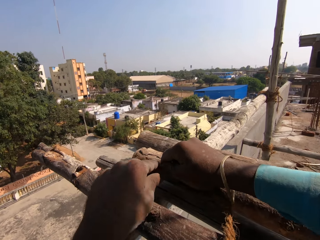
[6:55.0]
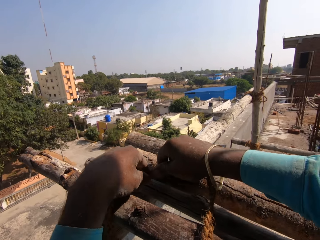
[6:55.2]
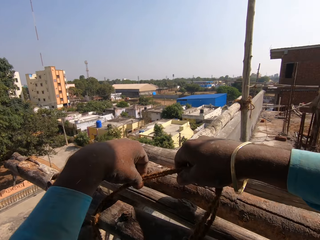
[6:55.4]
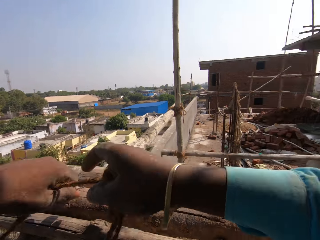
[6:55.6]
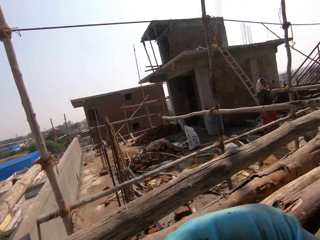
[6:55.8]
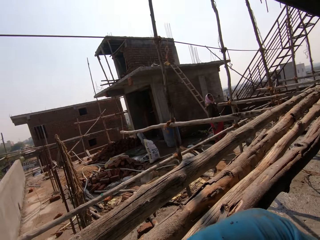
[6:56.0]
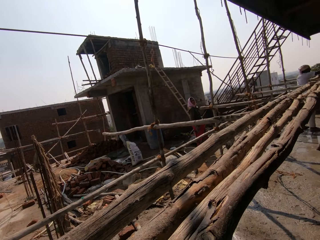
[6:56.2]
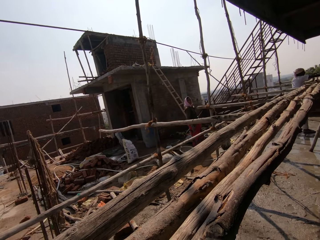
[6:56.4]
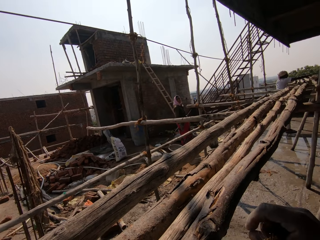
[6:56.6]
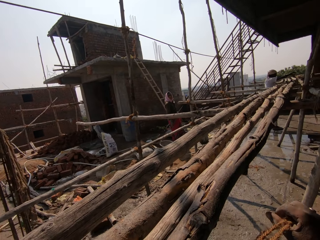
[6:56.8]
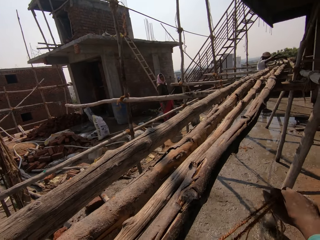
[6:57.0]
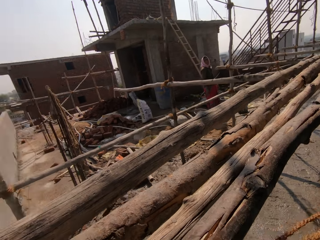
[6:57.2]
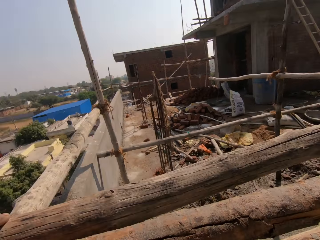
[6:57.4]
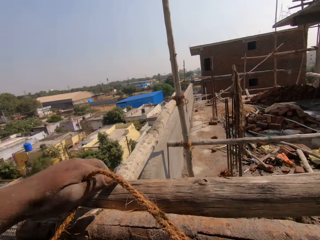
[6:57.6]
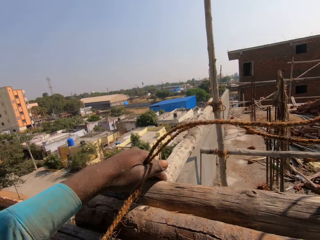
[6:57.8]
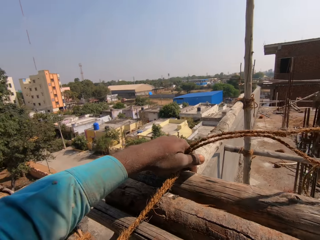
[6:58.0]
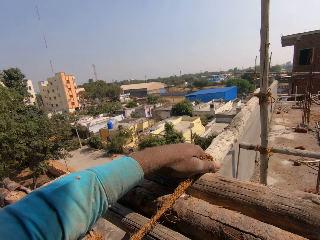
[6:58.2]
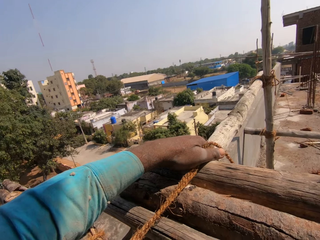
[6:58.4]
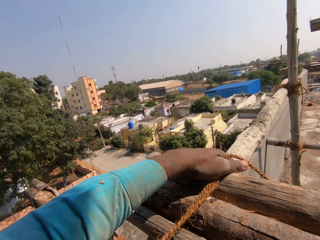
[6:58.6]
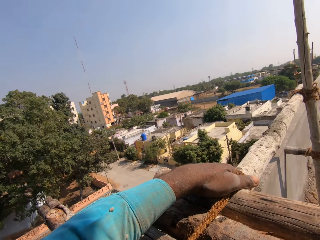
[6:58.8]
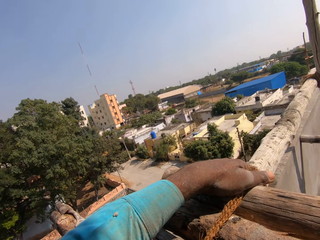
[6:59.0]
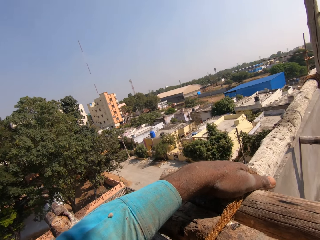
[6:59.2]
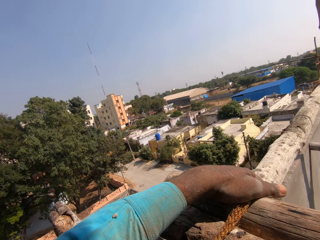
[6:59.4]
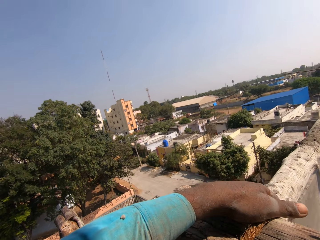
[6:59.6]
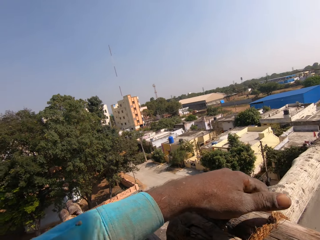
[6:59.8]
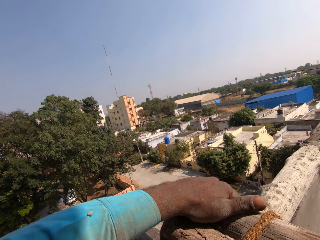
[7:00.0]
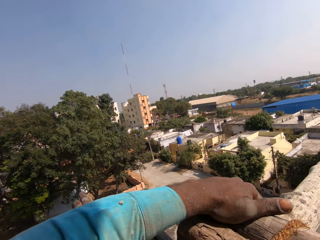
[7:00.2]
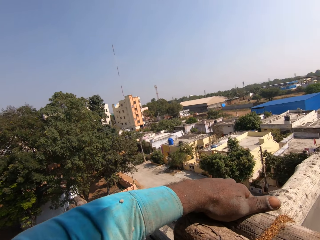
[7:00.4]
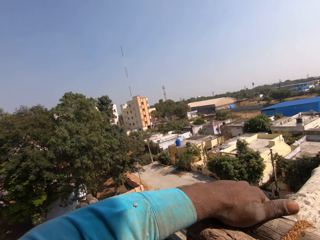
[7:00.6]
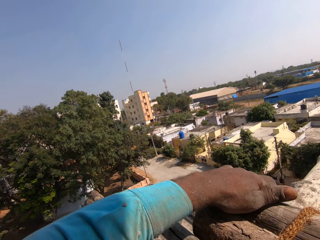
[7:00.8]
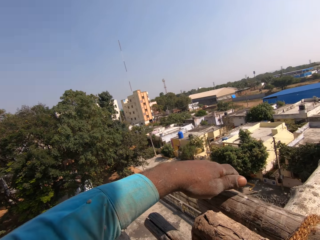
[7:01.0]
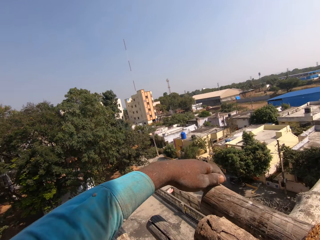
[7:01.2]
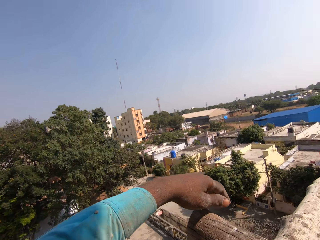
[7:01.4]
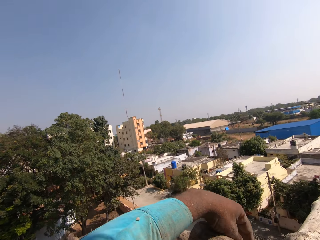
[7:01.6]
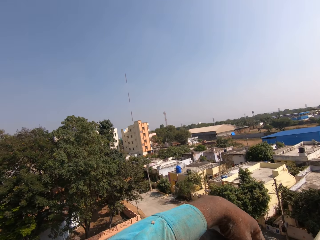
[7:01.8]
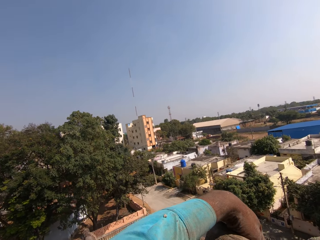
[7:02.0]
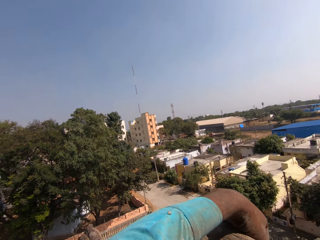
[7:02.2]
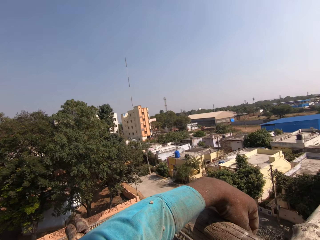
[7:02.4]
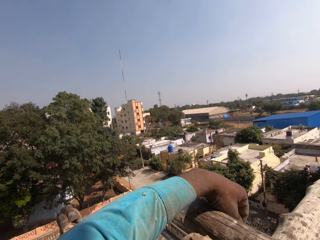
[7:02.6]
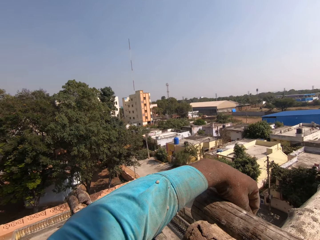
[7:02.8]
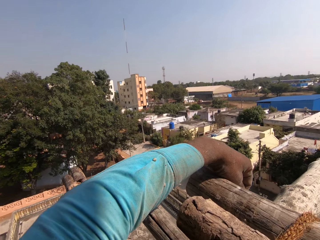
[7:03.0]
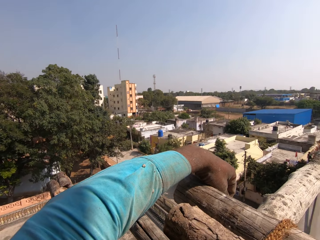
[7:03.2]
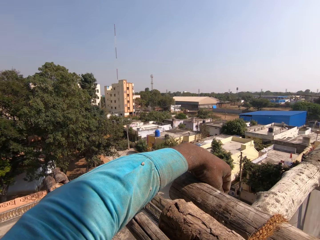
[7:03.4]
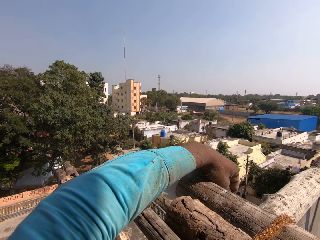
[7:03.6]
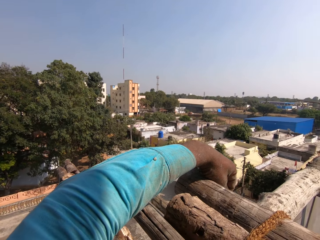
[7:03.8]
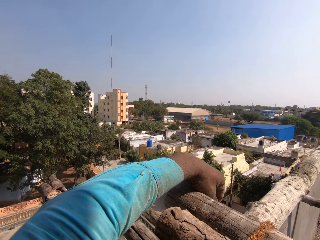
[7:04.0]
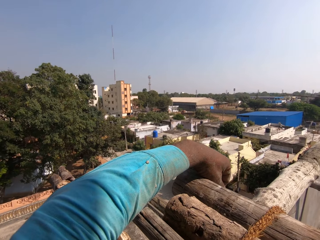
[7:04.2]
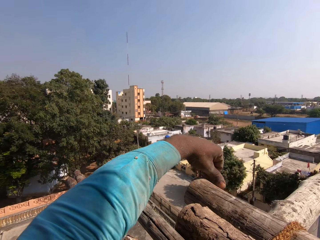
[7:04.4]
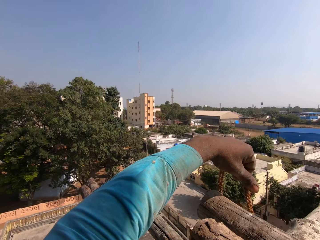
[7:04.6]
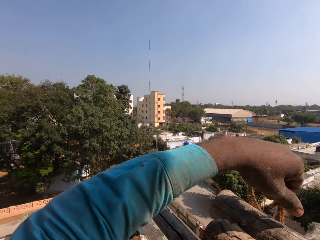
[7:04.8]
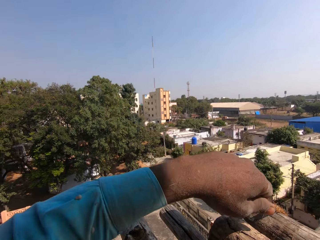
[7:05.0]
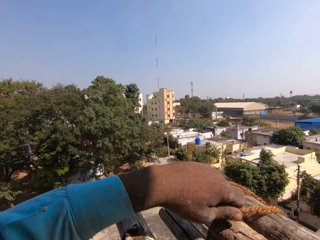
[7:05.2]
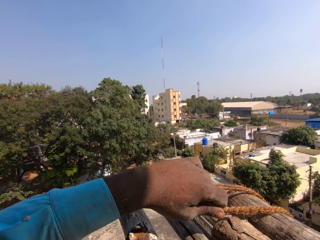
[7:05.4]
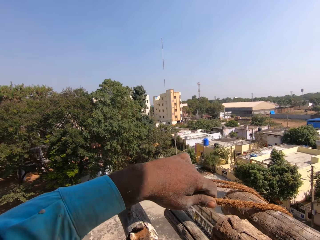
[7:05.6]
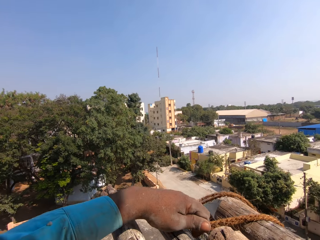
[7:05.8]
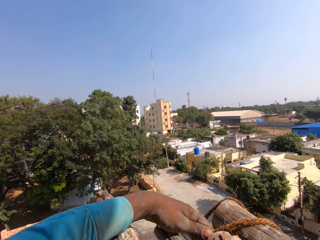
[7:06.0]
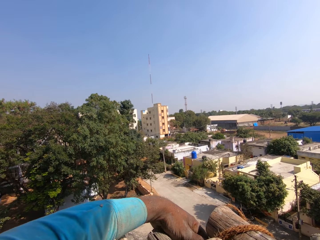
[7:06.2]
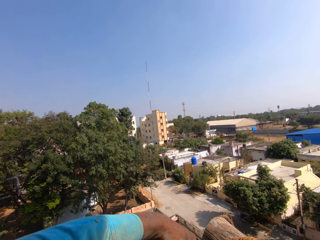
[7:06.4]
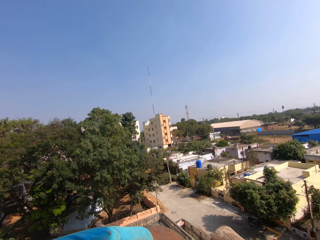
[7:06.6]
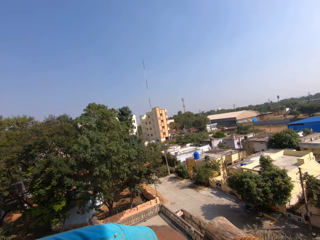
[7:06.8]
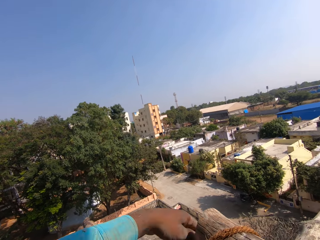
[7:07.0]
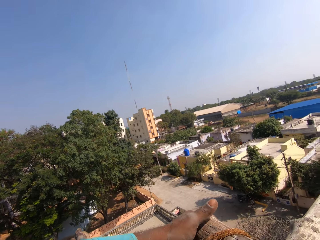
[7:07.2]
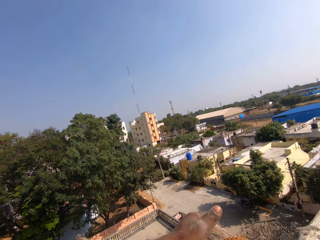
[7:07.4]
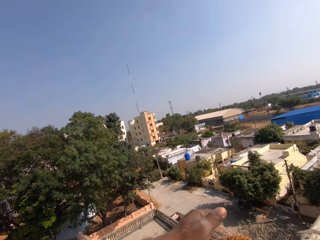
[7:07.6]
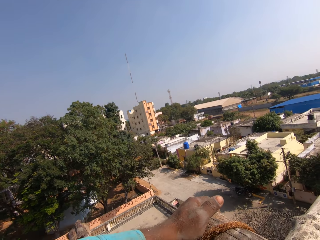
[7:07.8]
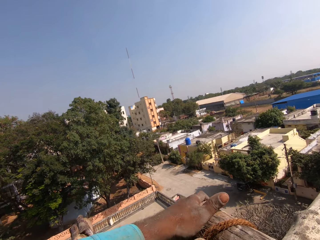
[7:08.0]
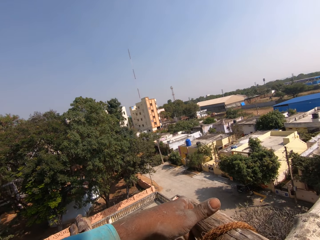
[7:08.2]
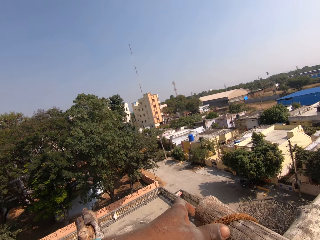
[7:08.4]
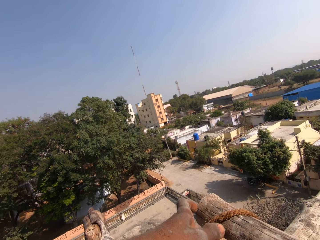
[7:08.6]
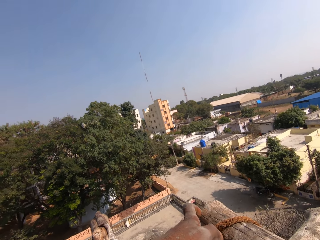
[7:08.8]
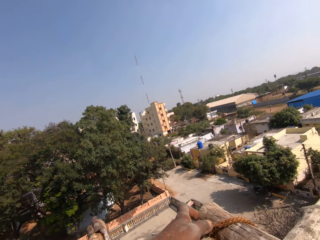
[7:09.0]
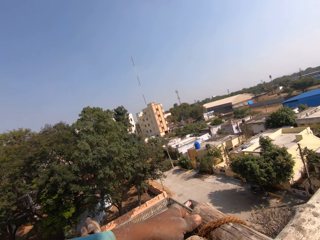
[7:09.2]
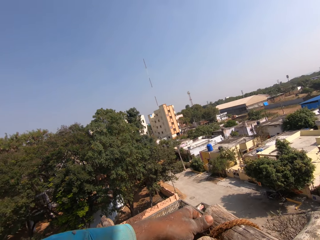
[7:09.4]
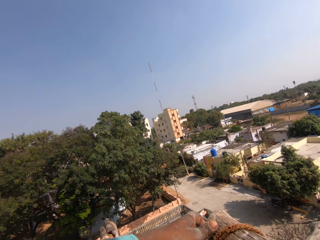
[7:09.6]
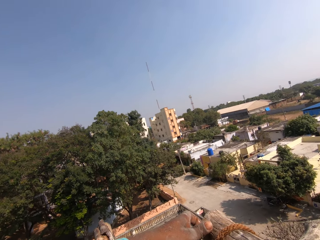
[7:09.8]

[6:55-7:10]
The camera wearer turns around. They look around. They tie the poles. They tie the poles again. They pull the rope and tie the poles.

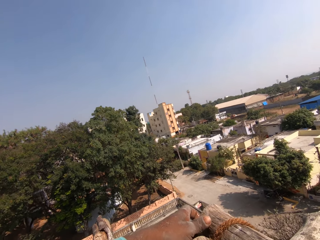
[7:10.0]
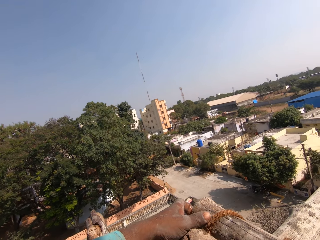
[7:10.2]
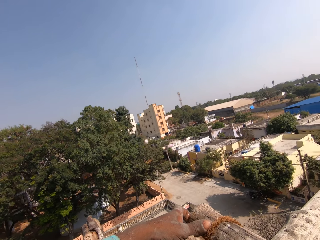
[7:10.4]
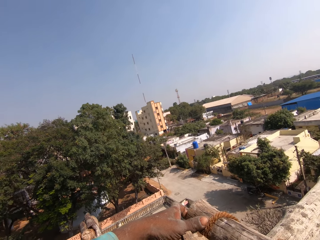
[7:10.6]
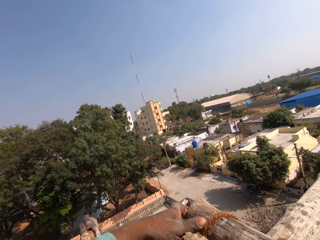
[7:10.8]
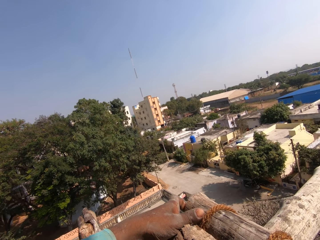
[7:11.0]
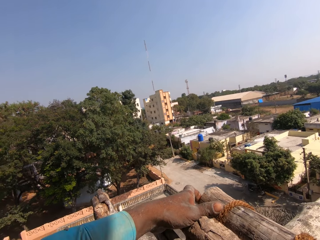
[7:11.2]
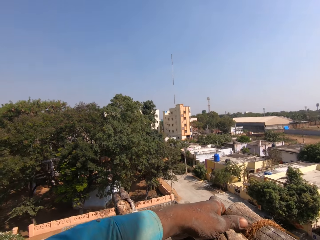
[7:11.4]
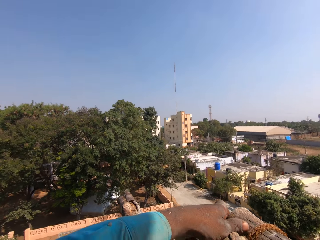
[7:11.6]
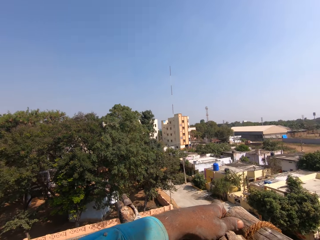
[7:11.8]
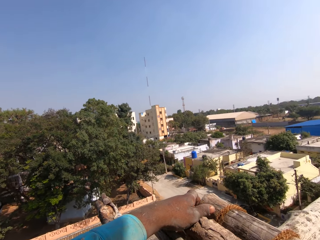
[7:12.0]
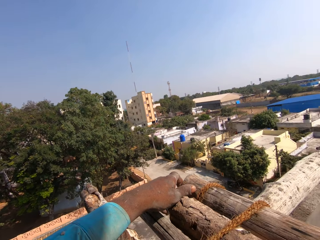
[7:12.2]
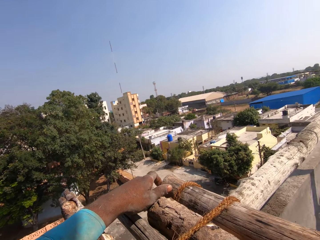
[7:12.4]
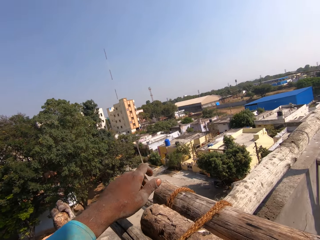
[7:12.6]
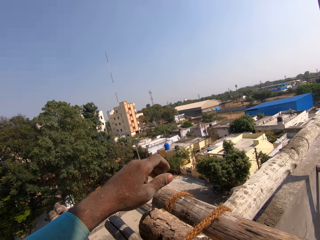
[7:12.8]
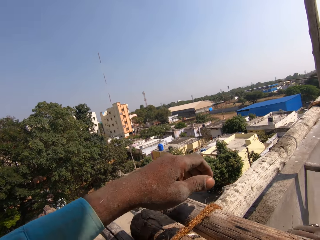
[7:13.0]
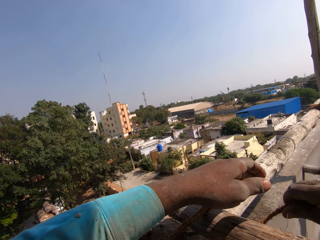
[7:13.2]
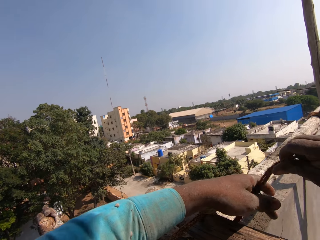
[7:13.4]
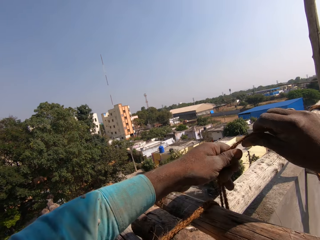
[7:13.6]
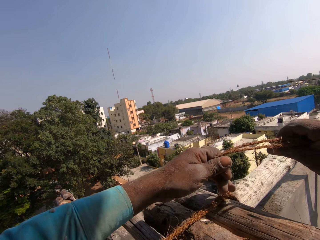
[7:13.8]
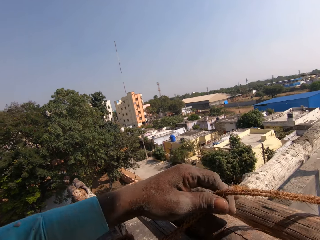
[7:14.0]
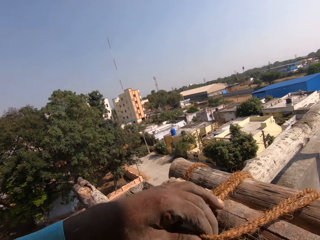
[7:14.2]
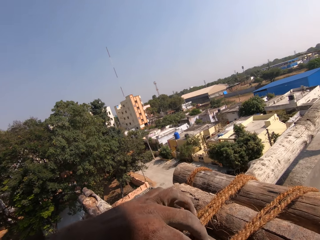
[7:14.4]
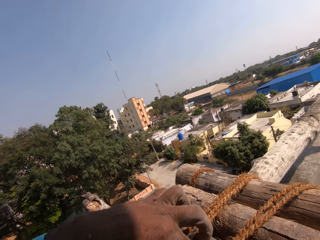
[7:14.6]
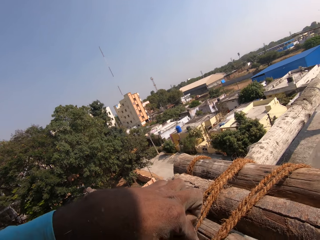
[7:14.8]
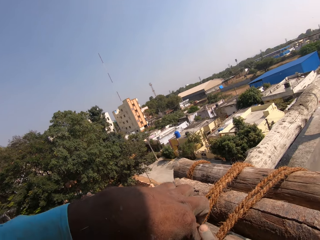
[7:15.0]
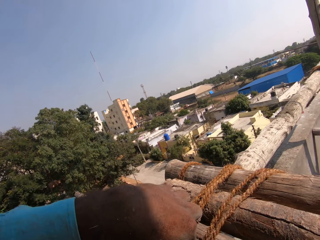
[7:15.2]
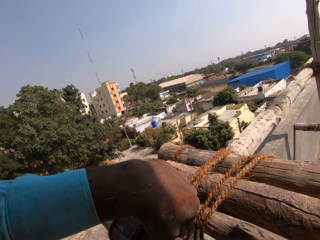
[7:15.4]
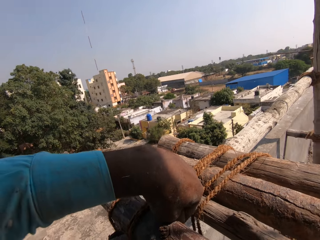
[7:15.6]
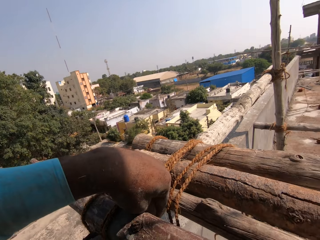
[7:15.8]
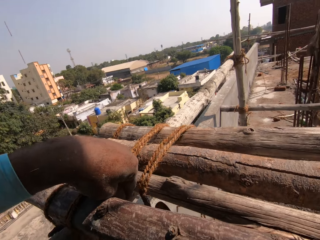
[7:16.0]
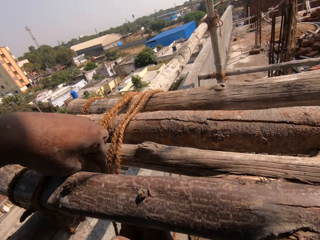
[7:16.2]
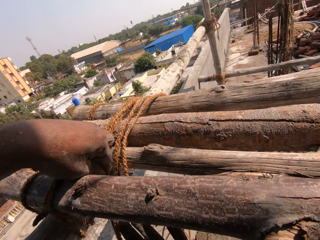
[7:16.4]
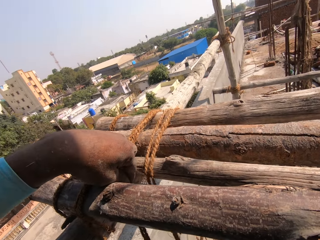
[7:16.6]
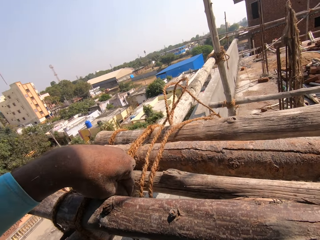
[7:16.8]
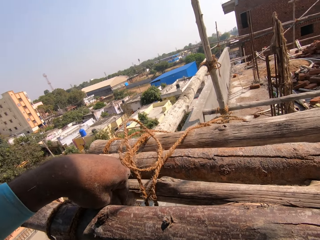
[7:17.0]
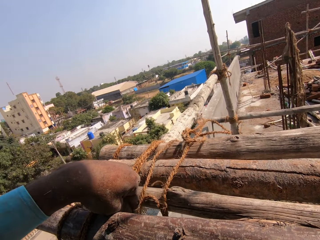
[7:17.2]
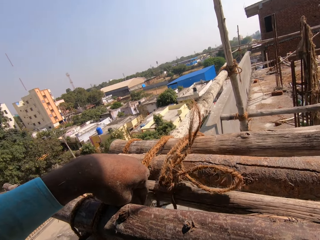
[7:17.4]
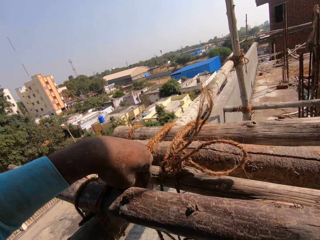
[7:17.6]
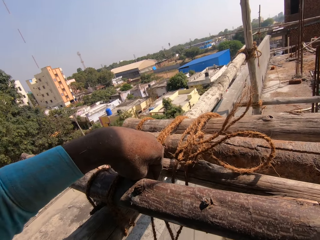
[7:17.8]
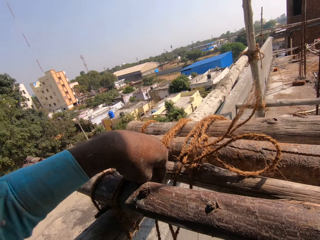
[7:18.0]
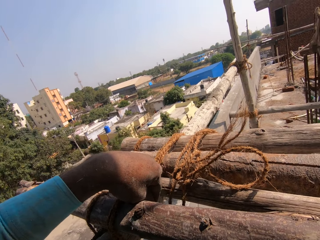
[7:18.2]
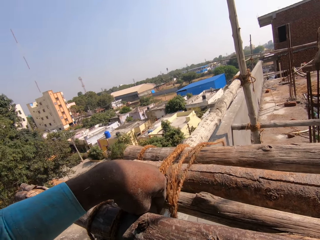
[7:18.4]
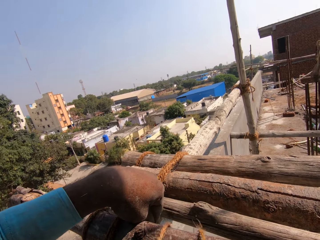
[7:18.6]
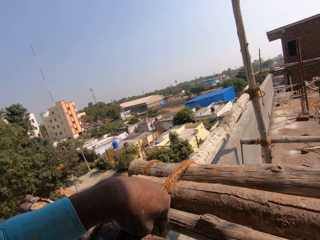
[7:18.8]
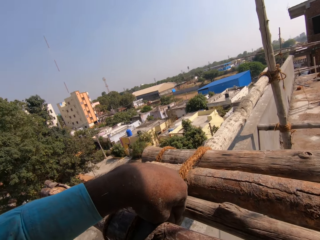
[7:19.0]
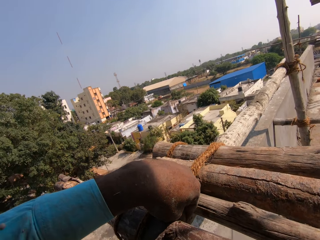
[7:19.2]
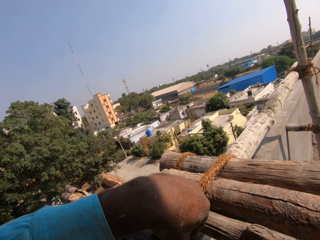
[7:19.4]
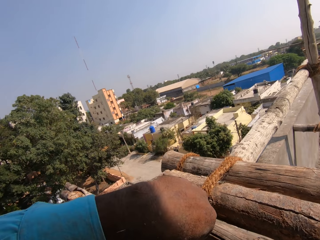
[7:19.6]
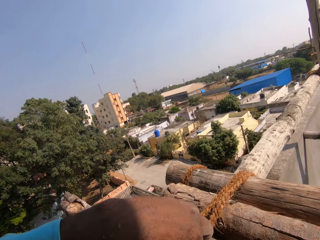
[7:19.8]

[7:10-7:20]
The camera wearer pulls the rope, ties the poles and pulls the rope.
